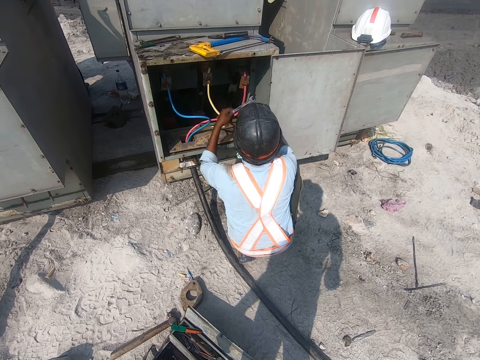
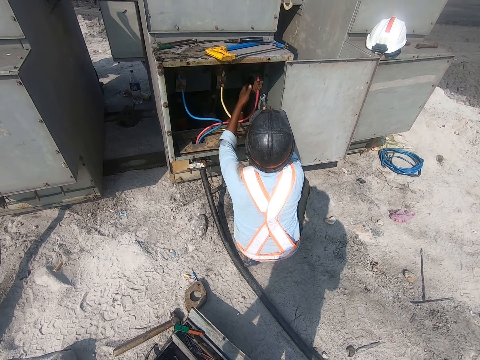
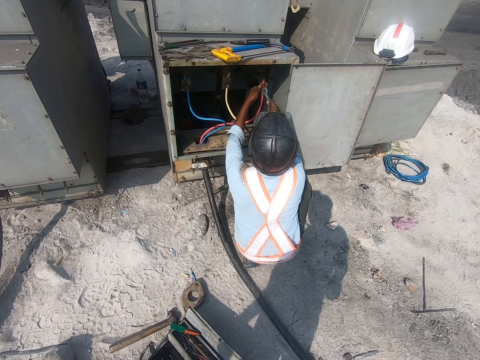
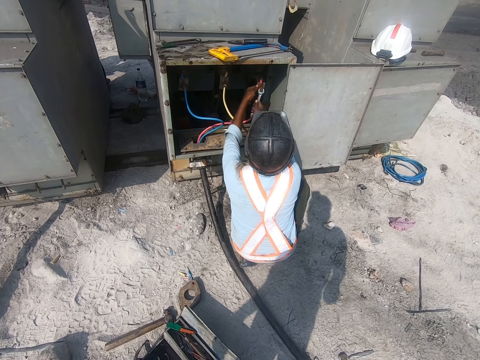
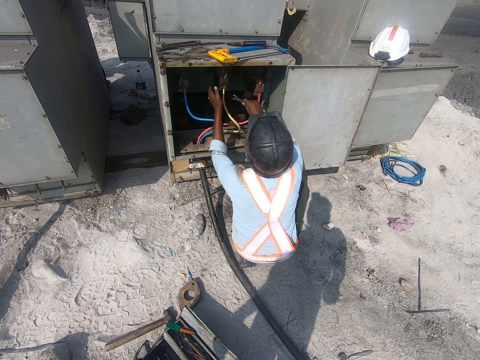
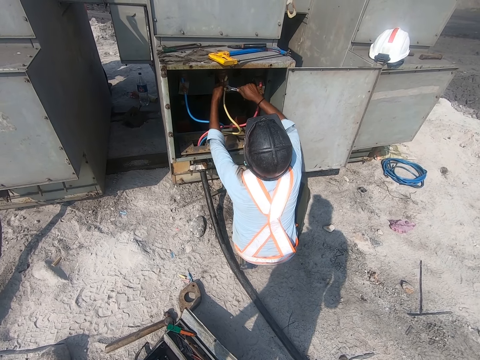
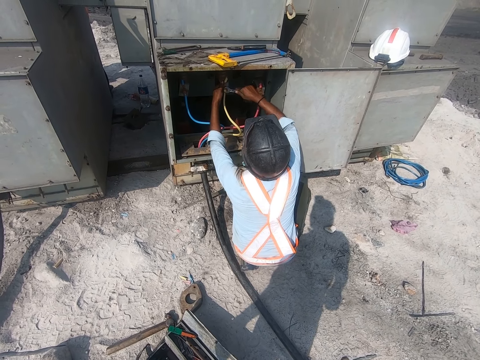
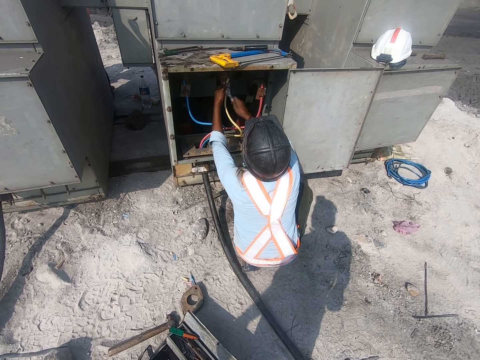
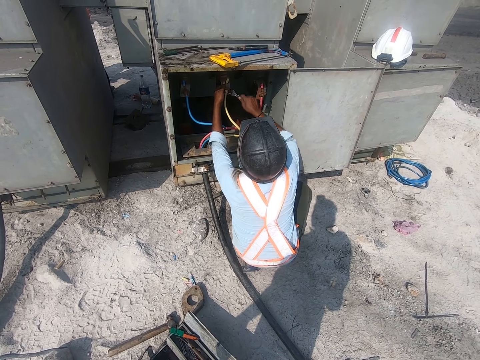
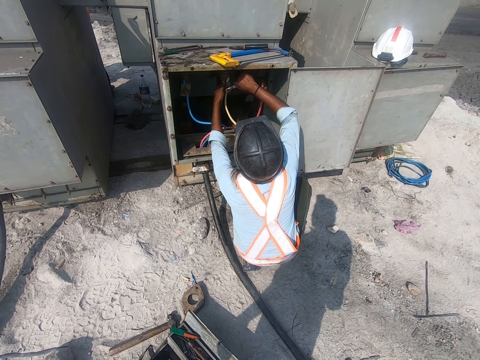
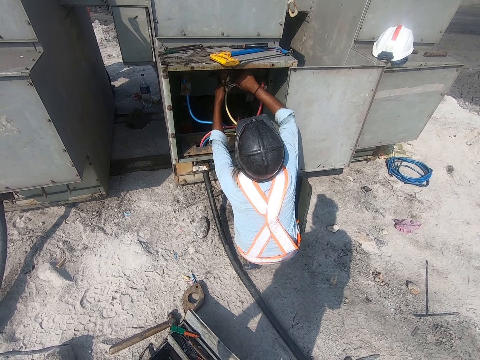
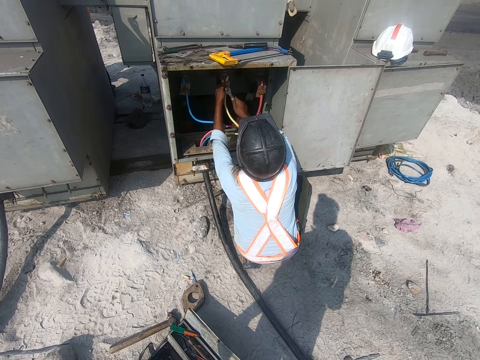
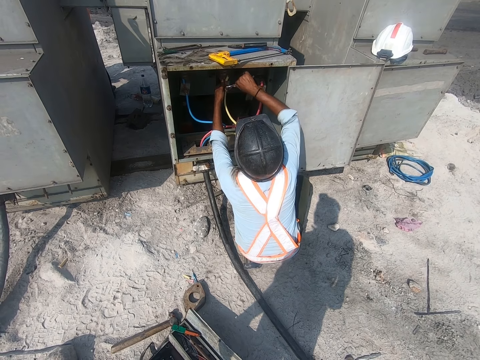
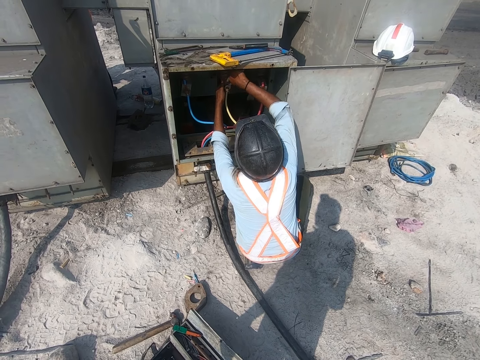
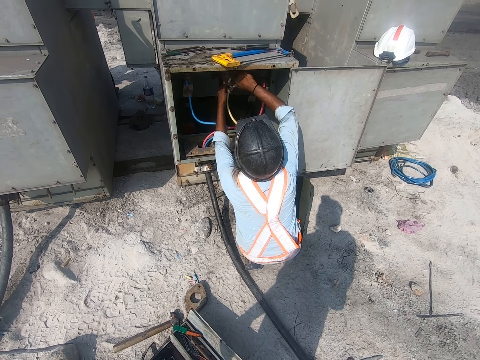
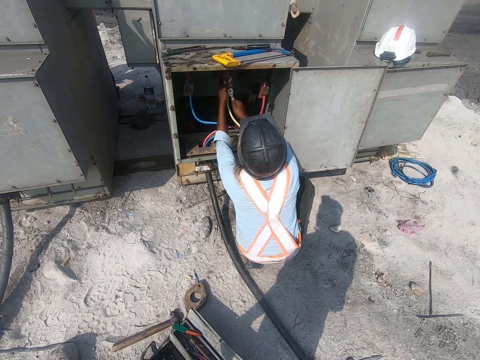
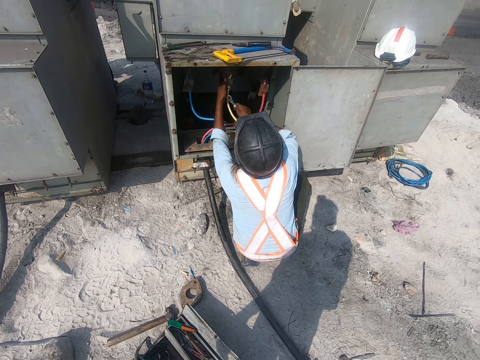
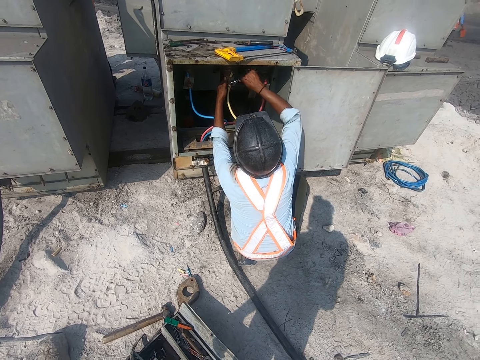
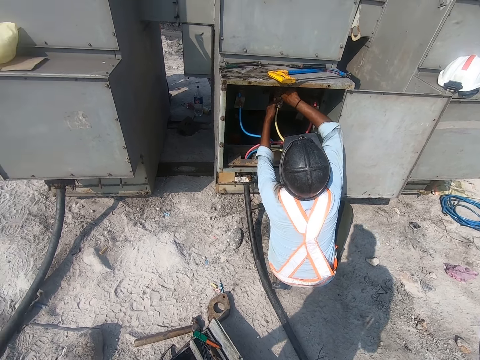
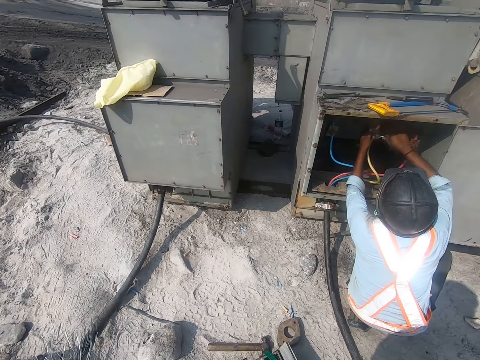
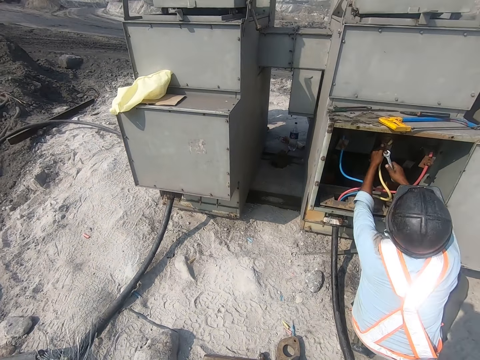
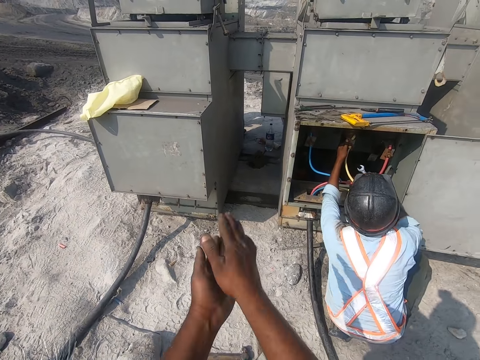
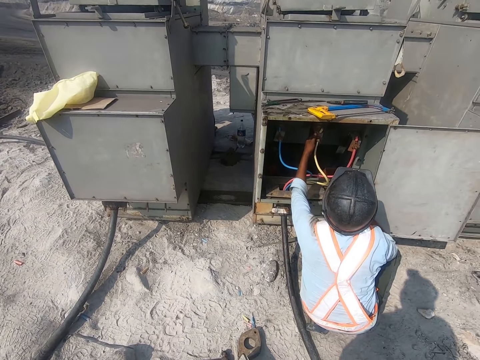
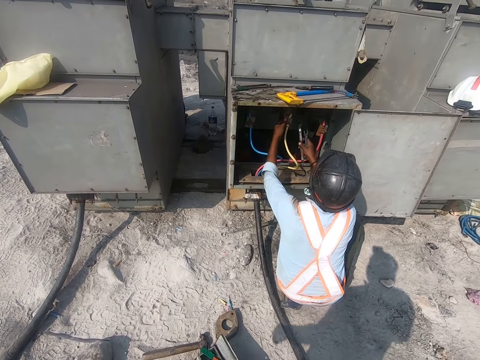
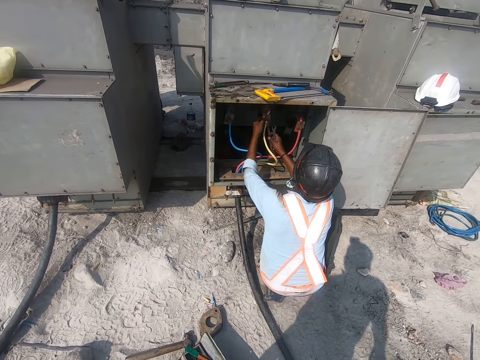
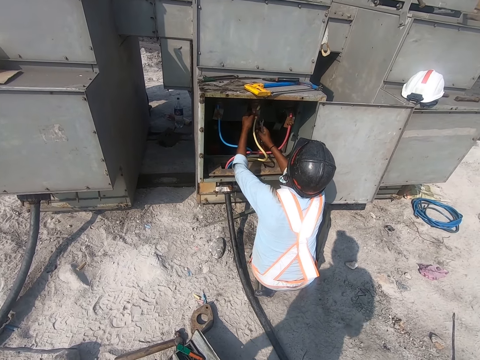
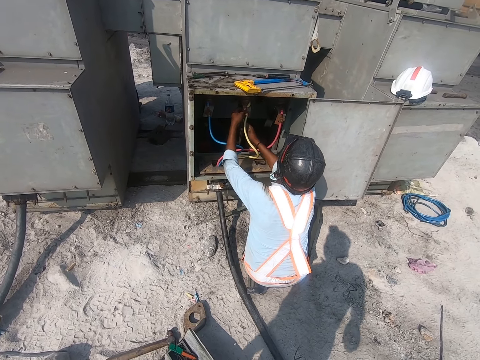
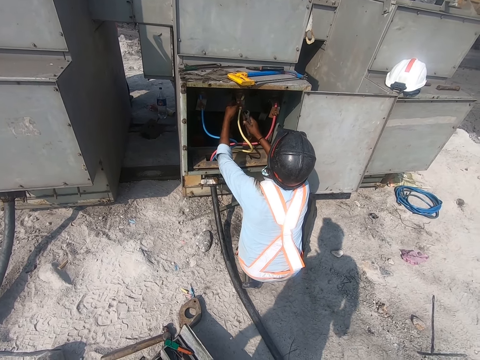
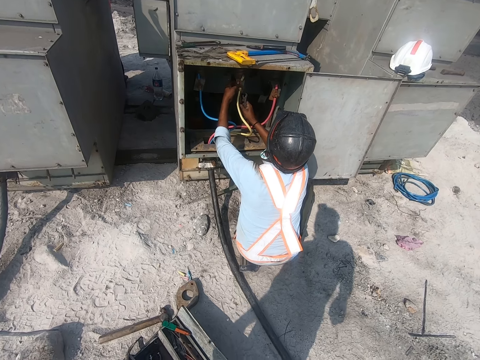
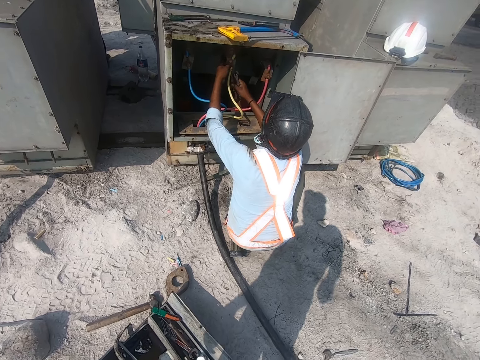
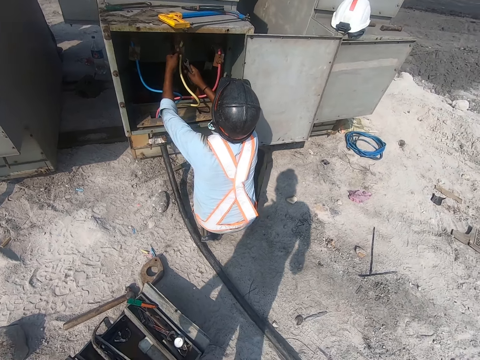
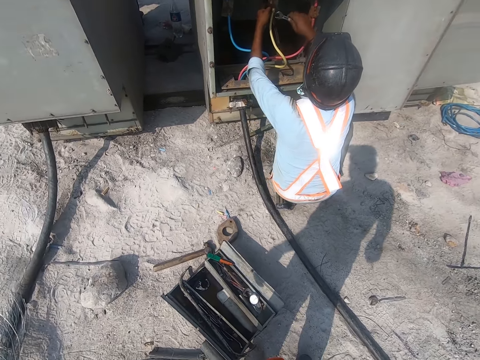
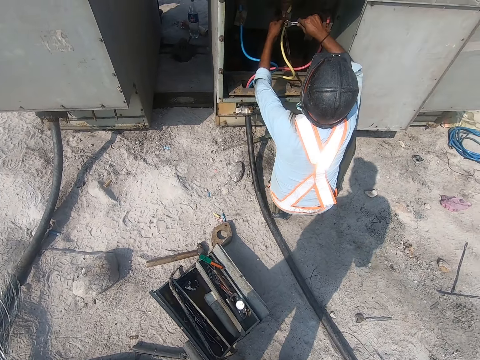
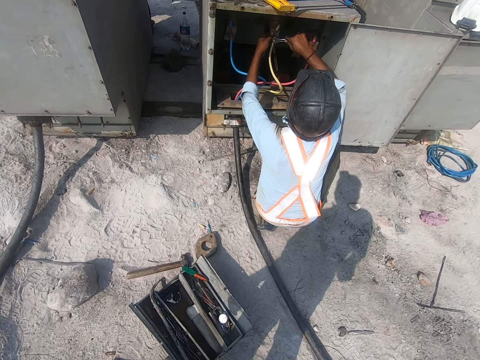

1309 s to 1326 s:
A person rotates a spanner. The person holds a cable. The person fixes a nut with the spanner. The person fixes the cable. The person fixes the cable again. The camera wearer looks around. They clap hands. They look at the transformer. The person fixes the nut with the spanner.

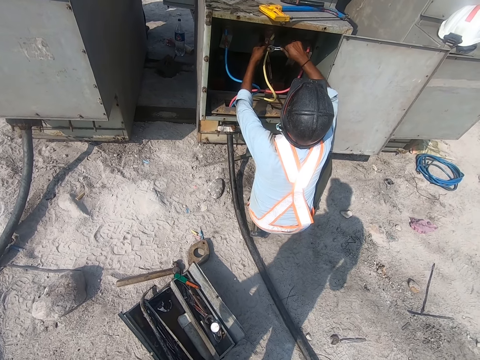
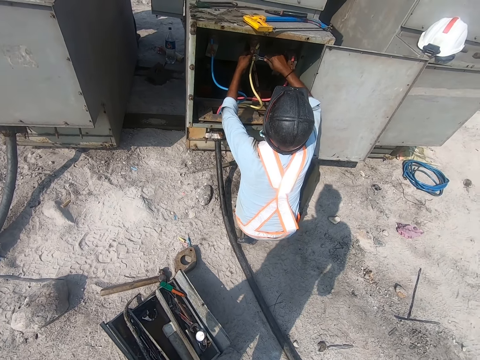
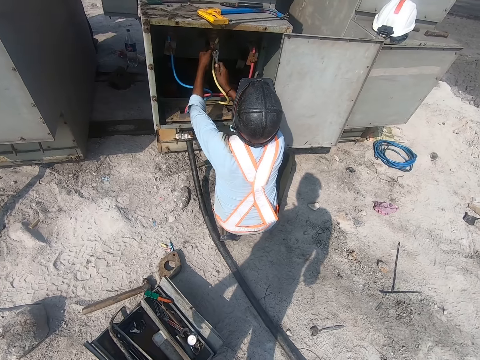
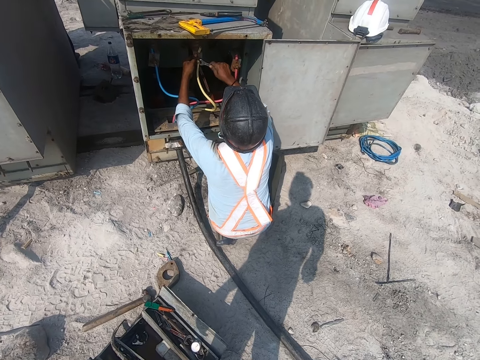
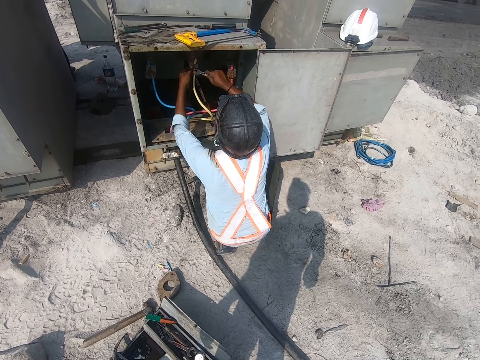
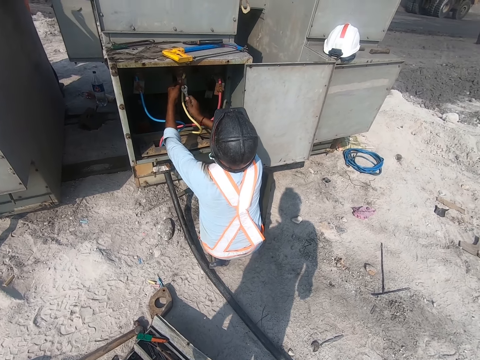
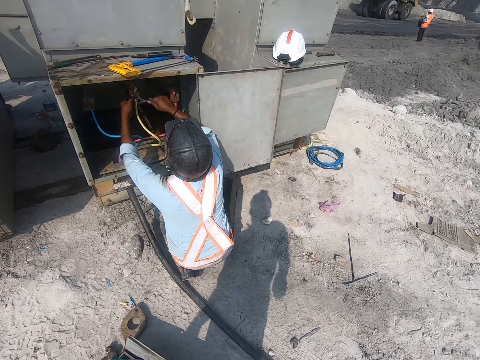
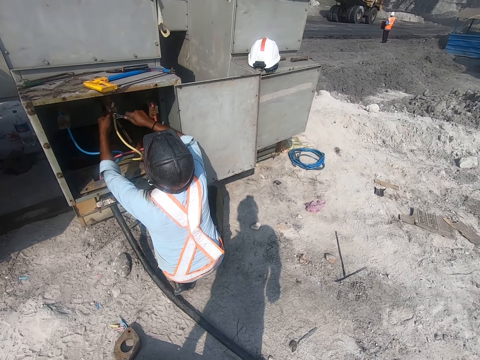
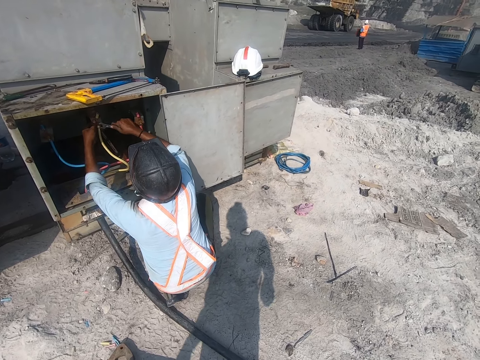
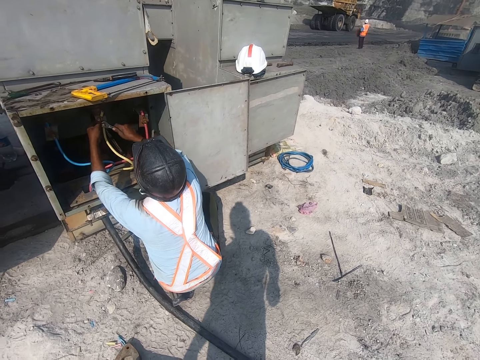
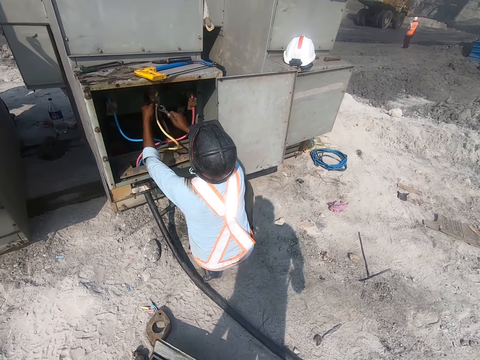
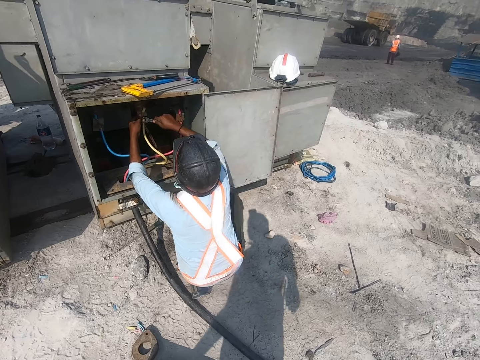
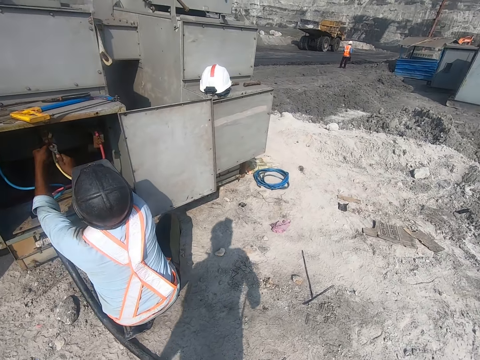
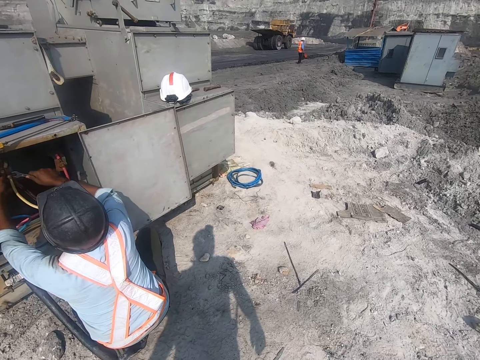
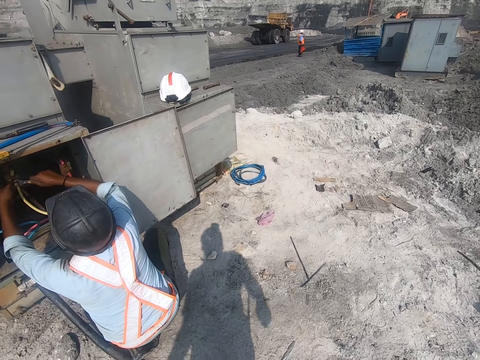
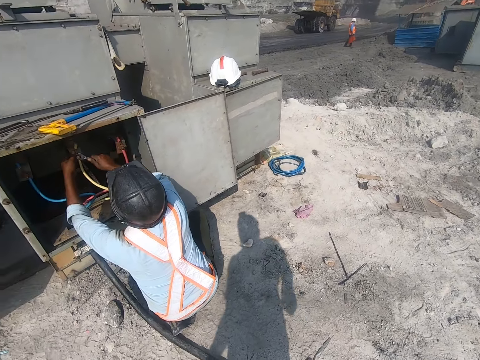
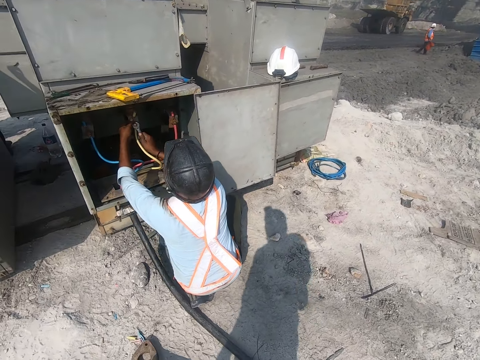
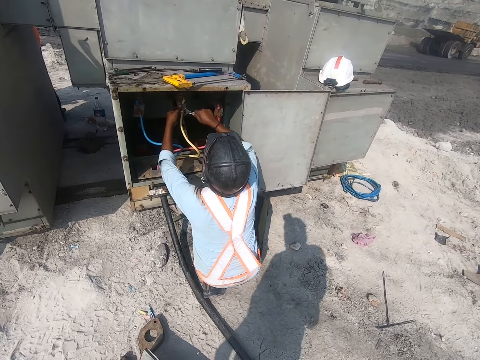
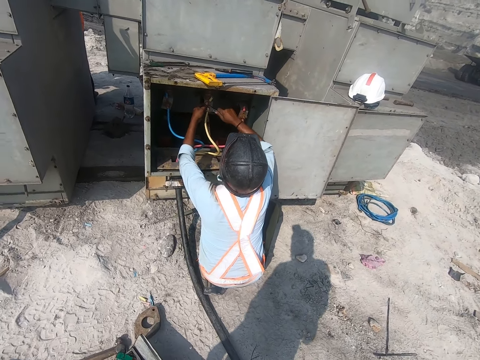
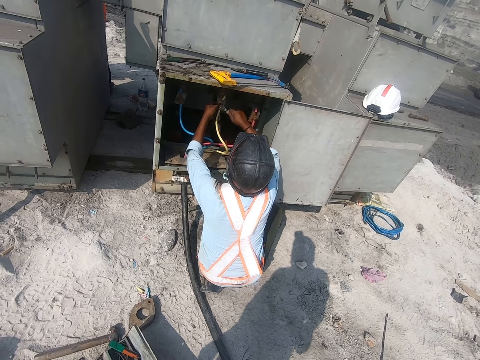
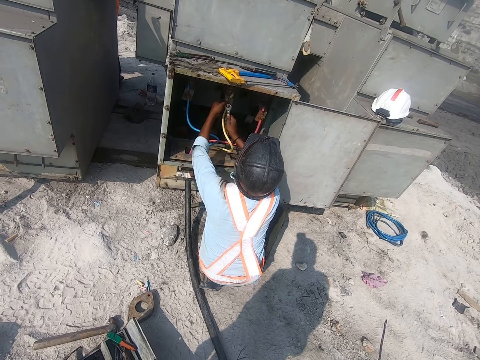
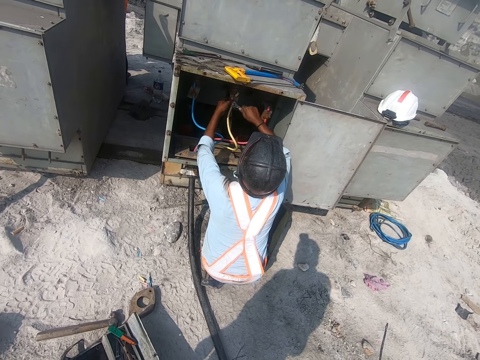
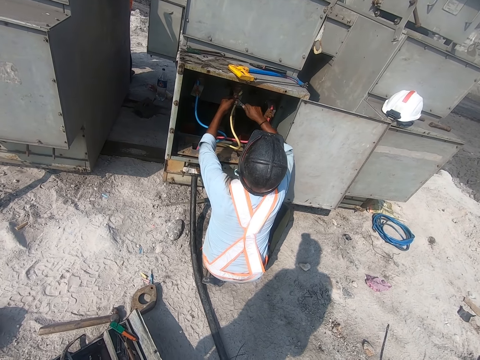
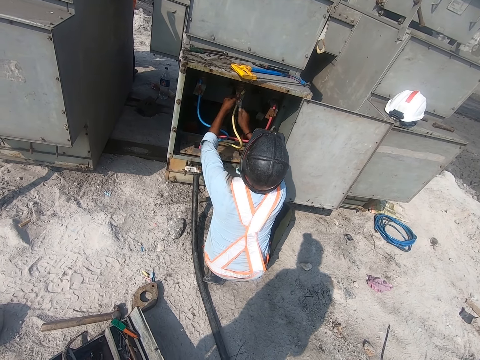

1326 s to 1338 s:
The camera wearer looks around.
